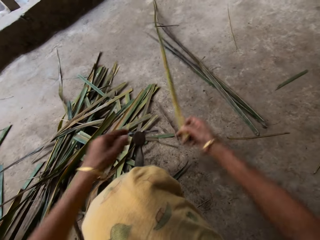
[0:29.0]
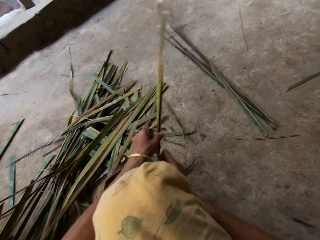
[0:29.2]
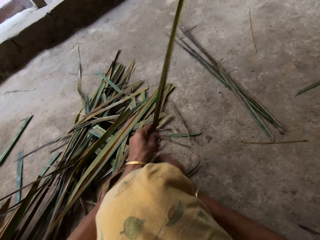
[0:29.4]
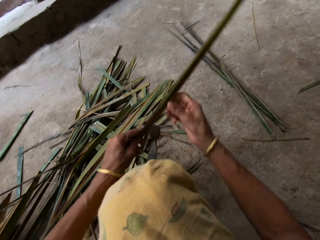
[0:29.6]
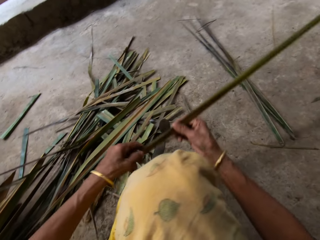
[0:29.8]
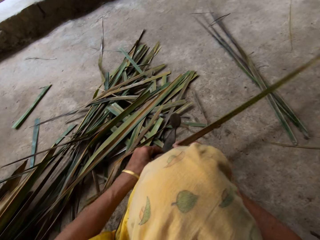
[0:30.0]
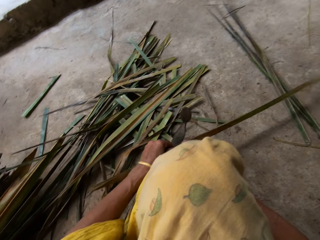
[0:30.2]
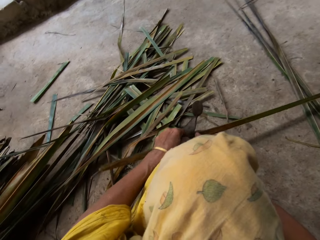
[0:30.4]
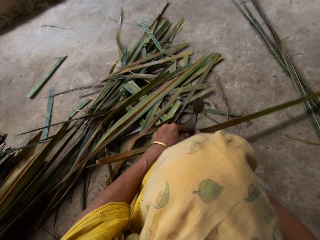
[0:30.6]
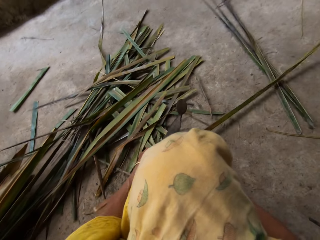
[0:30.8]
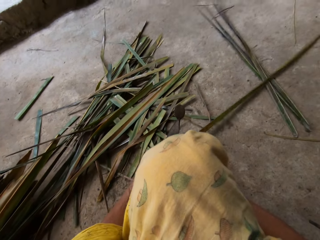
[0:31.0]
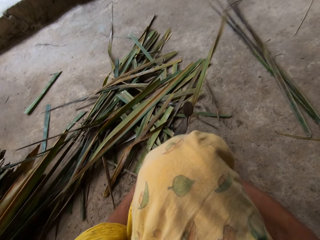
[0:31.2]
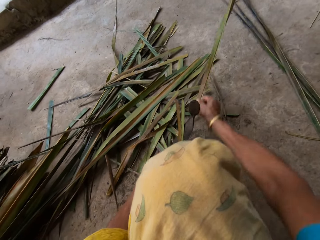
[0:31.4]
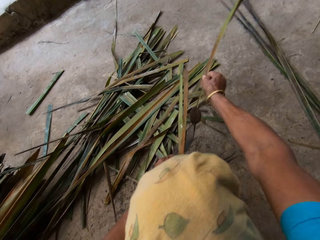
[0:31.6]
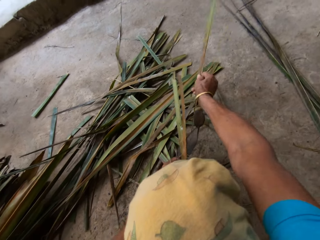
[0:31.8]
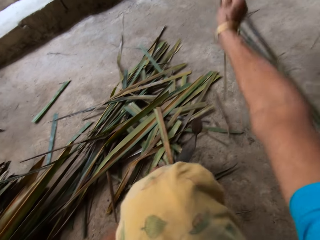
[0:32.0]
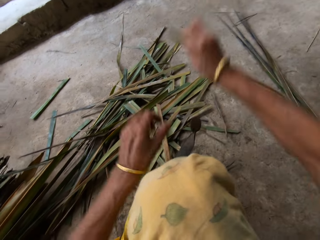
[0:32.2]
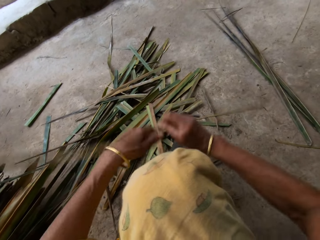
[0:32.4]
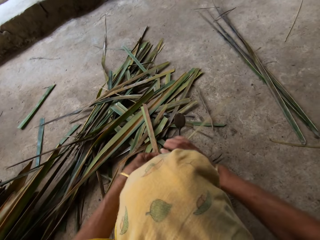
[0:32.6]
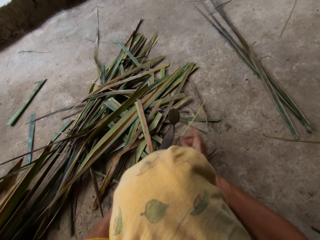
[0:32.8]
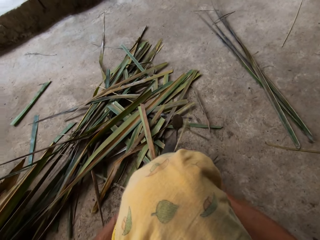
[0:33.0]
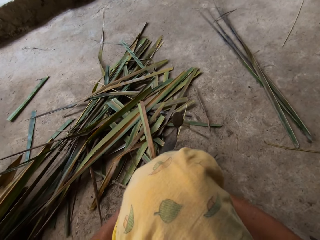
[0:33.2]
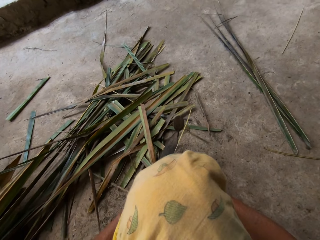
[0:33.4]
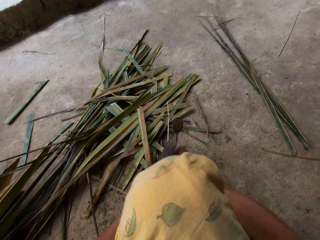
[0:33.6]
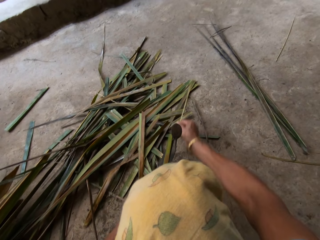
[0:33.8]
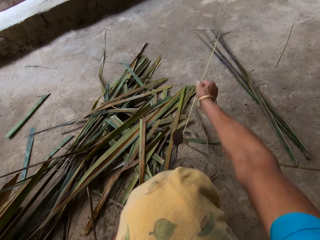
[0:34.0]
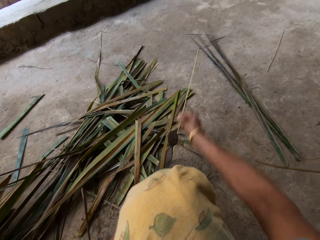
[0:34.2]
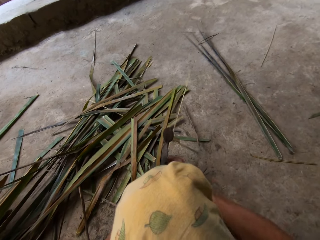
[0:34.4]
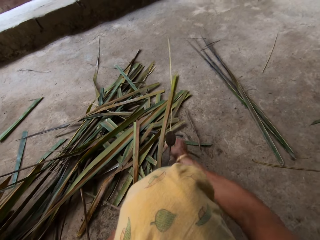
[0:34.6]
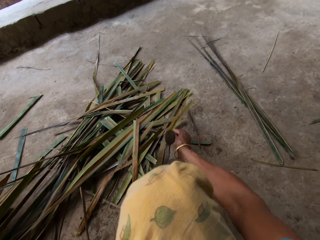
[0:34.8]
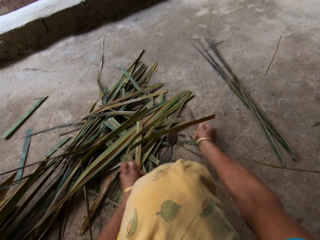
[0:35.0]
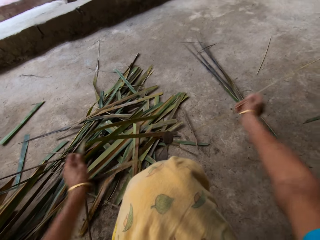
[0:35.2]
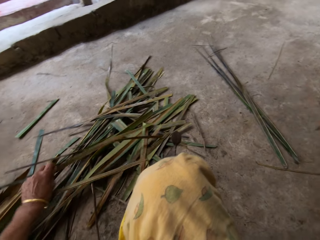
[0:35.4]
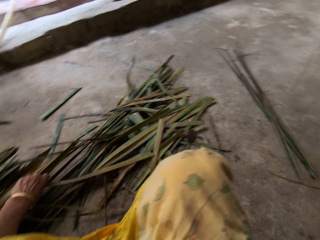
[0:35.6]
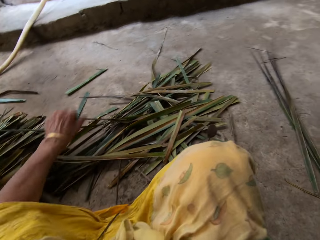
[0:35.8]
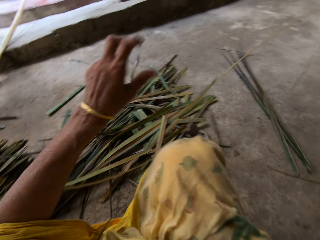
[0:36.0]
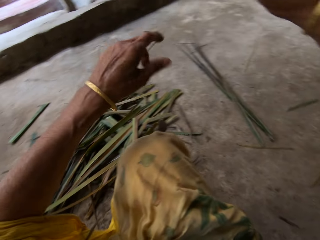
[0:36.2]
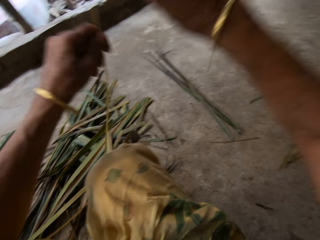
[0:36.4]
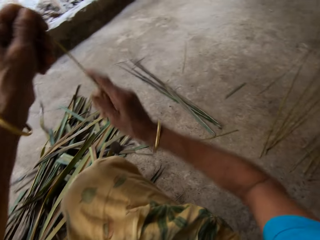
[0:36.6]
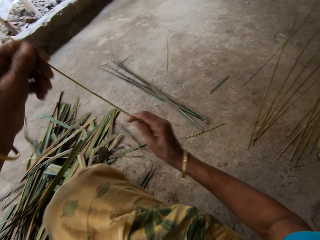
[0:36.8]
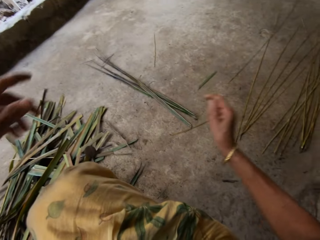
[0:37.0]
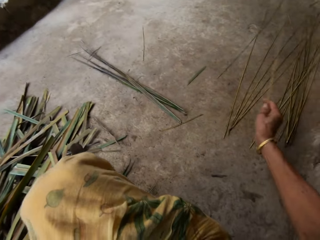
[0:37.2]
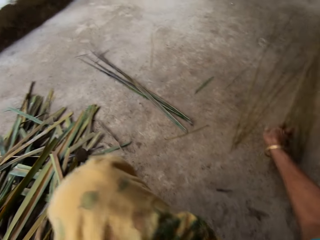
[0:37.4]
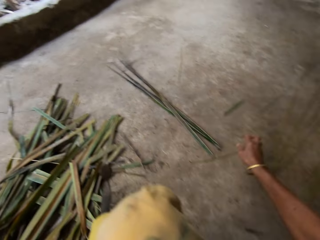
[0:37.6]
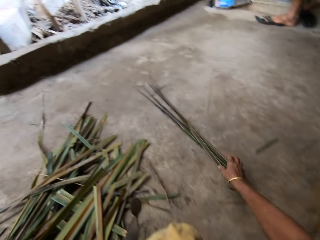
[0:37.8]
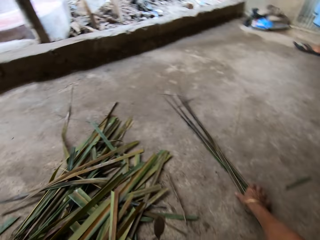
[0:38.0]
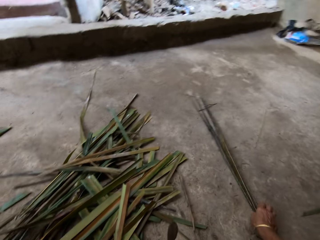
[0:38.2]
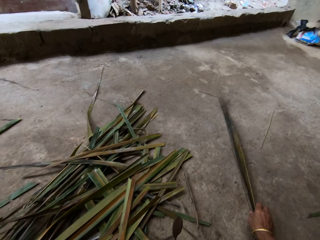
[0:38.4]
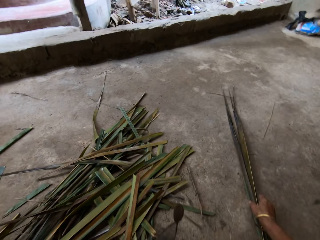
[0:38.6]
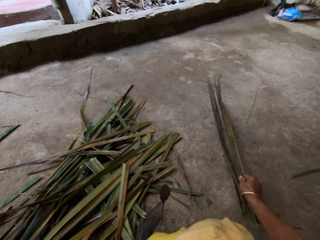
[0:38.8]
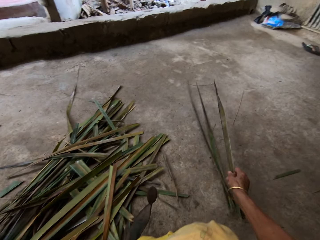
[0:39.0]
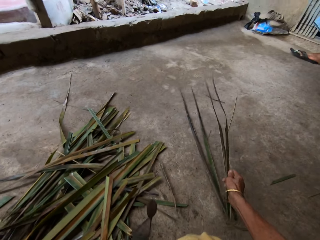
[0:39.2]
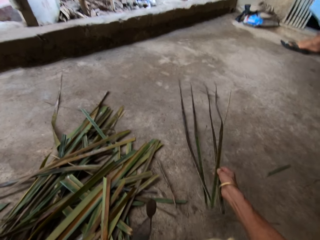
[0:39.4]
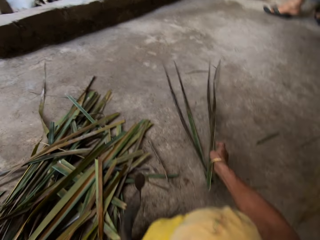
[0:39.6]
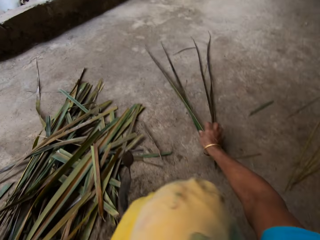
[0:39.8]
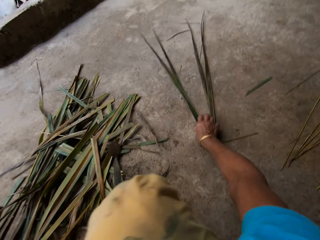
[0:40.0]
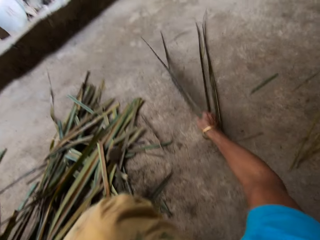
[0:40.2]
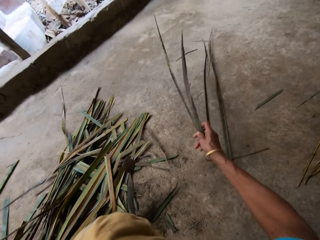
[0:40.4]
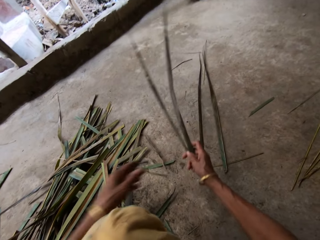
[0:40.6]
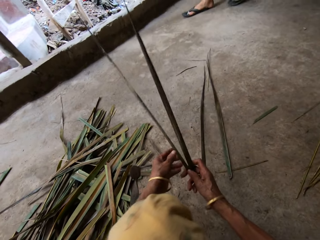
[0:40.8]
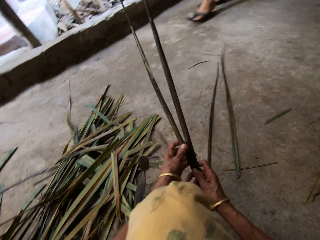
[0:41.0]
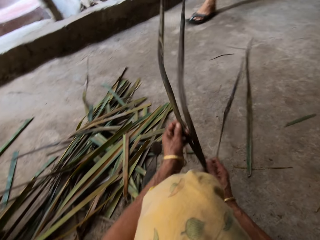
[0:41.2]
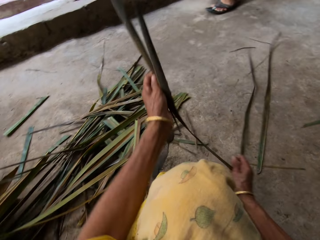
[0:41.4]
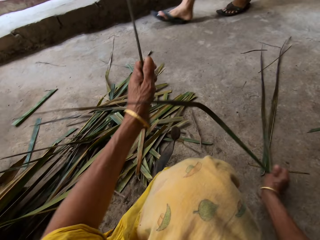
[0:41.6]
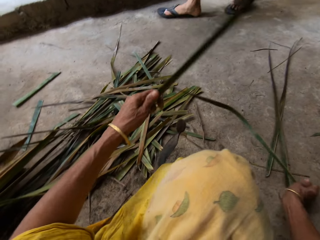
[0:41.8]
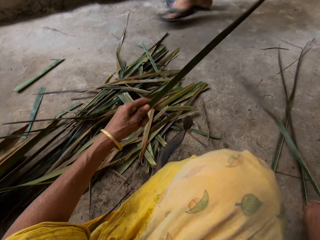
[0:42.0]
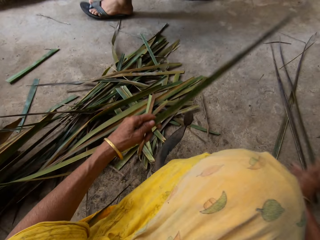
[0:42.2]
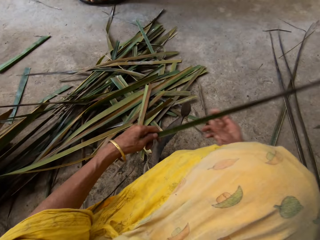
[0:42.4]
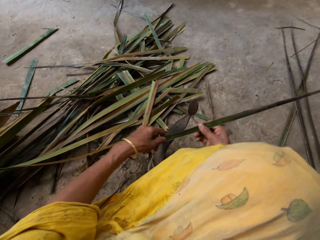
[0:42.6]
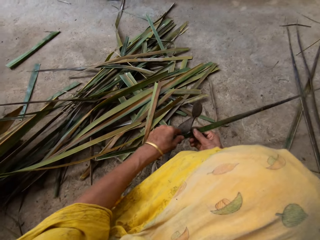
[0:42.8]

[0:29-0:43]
The camera wearer picks the papyrus reed or Napier grass from the floor. They lift the Napier grass. They hold it with both hands. They move the Napier grass. They cut the Napier grass on something. They tie the papyrus reed. They lift the Napier grass. They hold the papyrus reed with the other hand. They cut the Napier grass on something. They tie it with both hands. They move both hands. They drop it on the floor. They lift the left hand. They lift the Napier grass. They move the right hand. They place the Napier grass down. They touch the Napier grass. They pick the papyrus reed from the floor. They lift the Napier grass. They hold it with both hands. They pull the Napier grass. They move both hands.

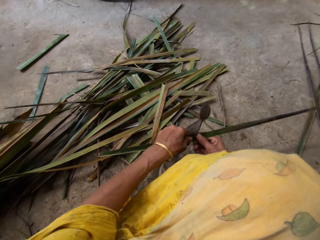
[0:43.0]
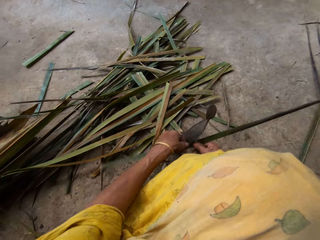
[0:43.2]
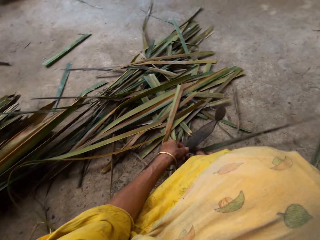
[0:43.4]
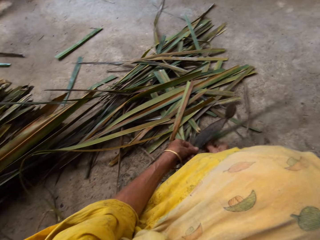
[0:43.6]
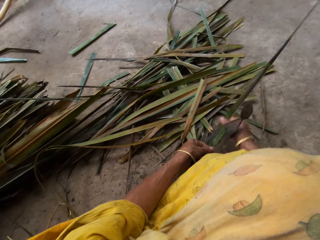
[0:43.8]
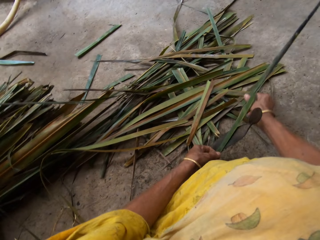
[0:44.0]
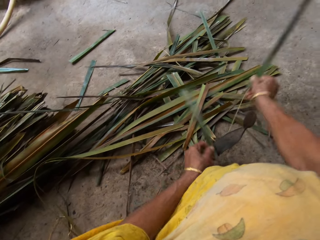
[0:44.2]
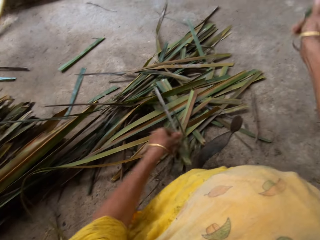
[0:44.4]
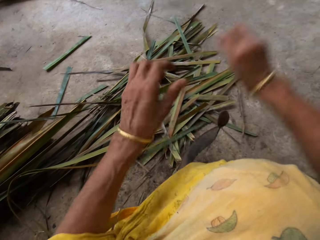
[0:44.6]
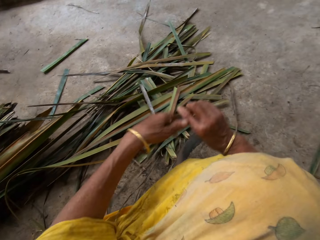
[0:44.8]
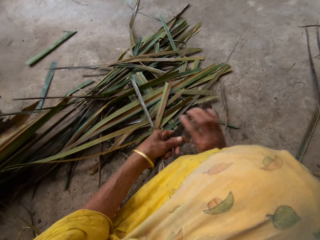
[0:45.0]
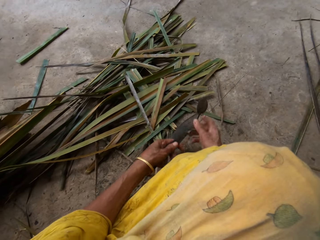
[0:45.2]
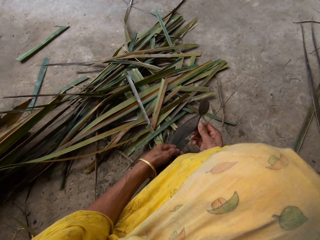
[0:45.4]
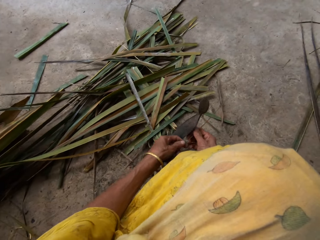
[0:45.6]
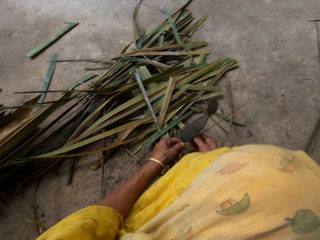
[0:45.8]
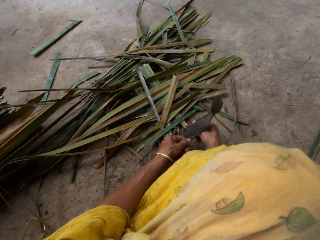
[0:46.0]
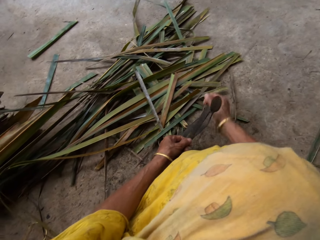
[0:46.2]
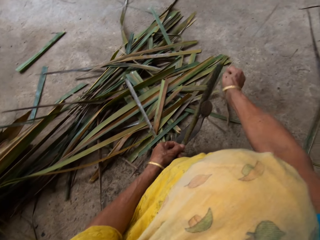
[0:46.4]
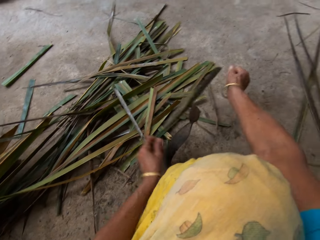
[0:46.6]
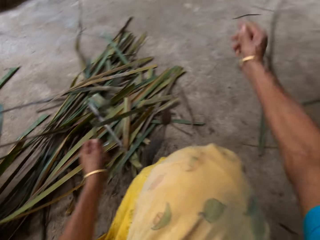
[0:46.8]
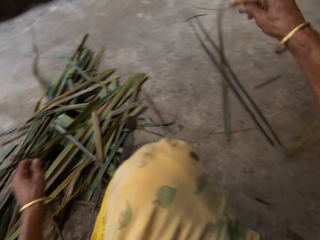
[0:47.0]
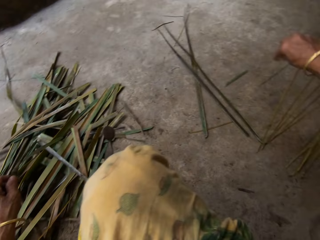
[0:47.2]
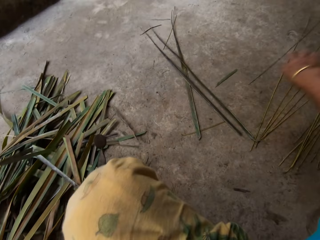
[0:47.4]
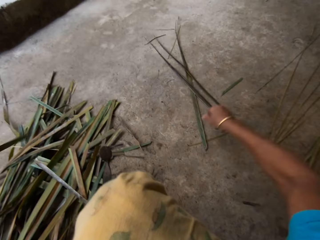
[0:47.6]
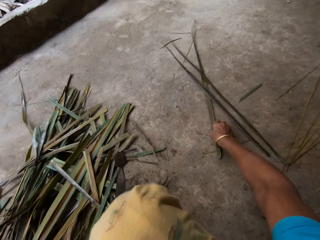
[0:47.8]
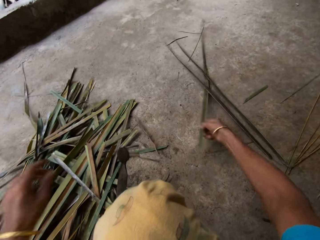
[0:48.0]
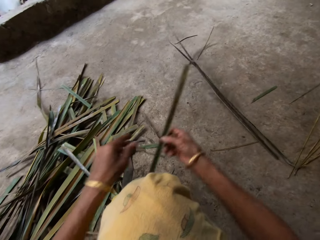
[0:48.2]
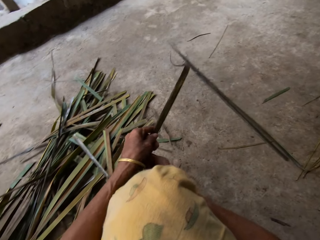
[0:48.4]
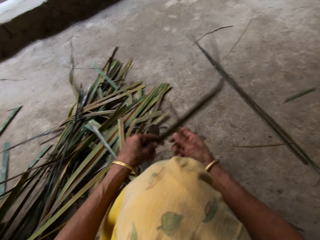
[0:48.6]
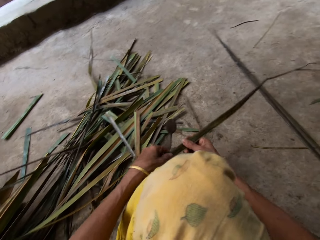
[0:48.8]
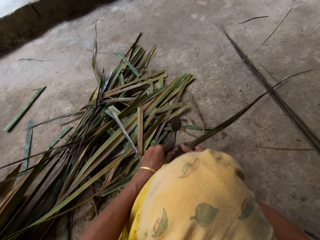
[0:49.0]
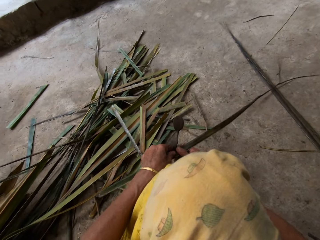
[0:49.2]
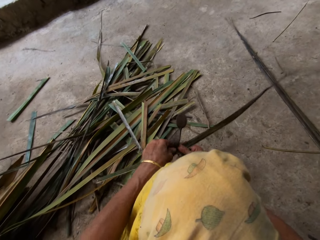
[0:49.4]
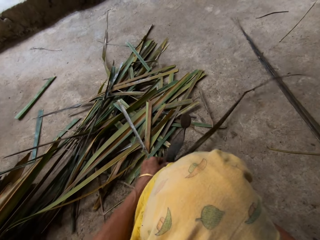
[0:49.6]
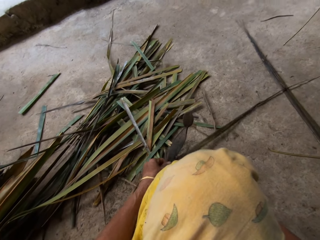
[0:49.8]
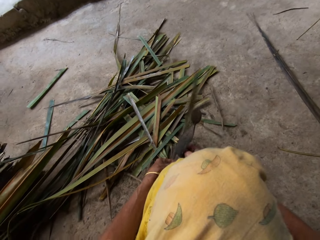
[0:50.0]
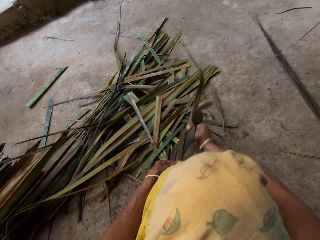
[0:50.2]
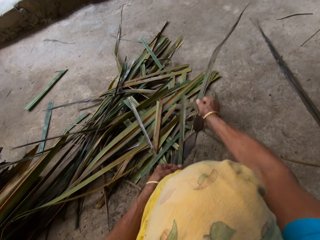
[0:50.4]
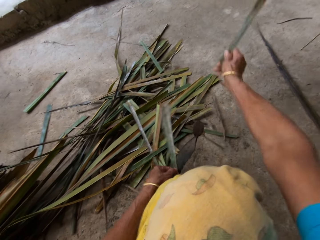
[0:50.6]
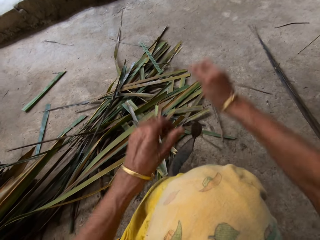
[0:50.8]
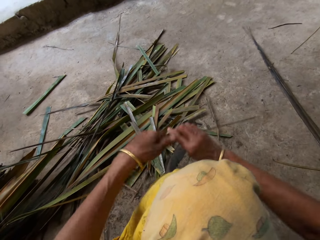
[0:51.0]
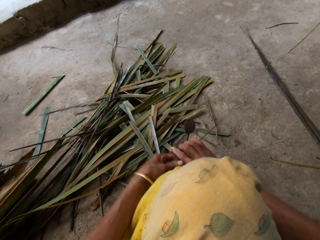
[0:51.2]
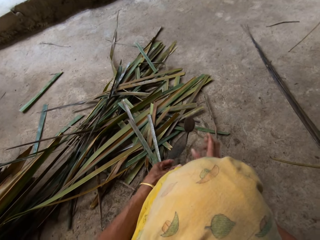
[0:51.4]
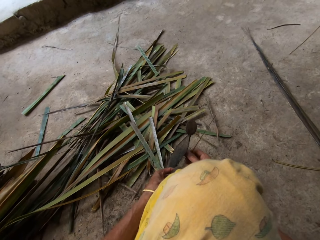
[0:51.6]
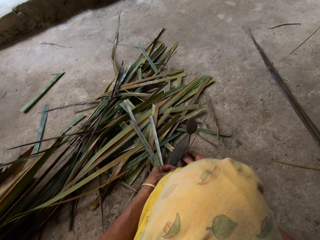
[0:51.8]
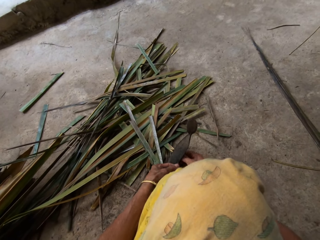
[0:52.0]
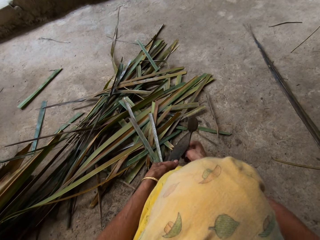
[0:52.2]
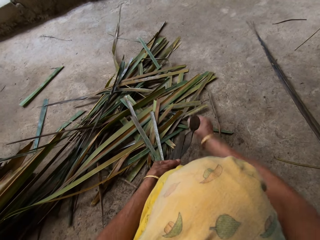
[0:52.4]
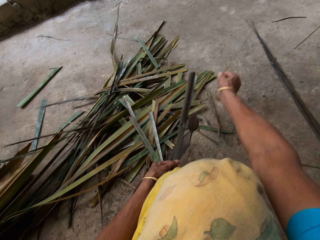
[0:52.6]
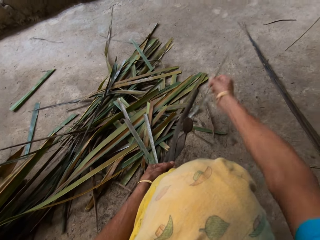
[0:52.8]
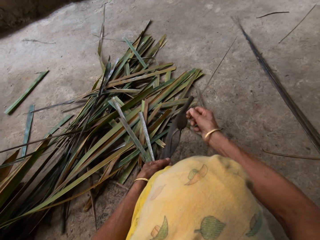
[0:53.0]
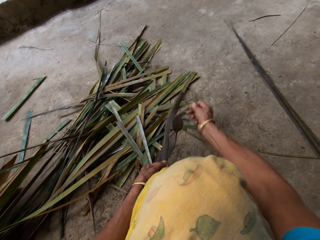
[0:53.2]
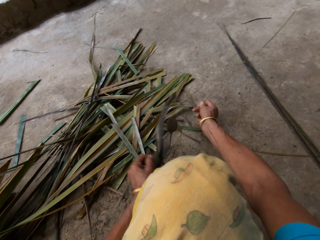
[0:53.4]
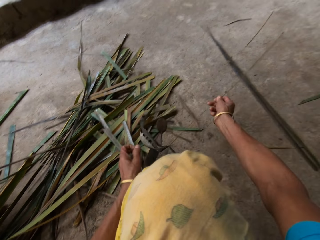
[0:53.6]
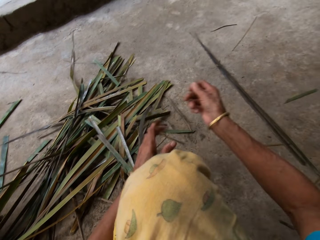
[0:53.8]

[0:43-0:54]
The camera wearer drops the Napier grass. They cut the Napier grass on something. They tie it with a cutting object. They lift the Napier grass. They move both hands. They cut the Napier grass on something. They move both hands. They drop the Napier grass on the floor. They pick the Napier grass from the floor. They hold it with both hands. They pull the Napier grass. They cut the Napier grass on something. They tie it with the cutting object. They lift the Napier grass. They move the Napier grass. They cut the Napier grass on something.
